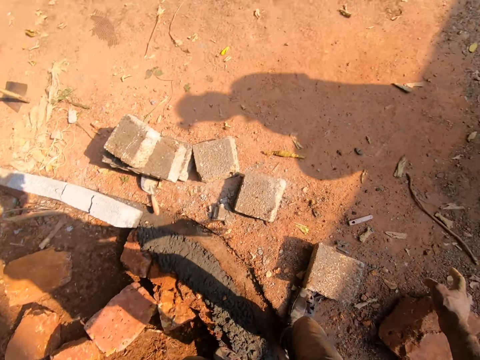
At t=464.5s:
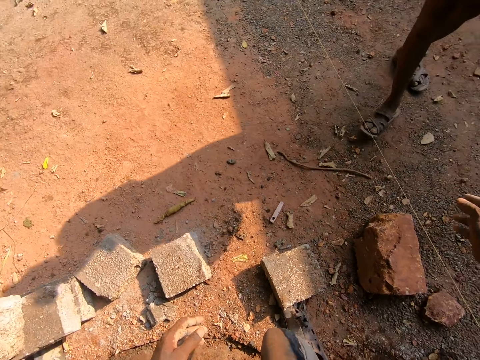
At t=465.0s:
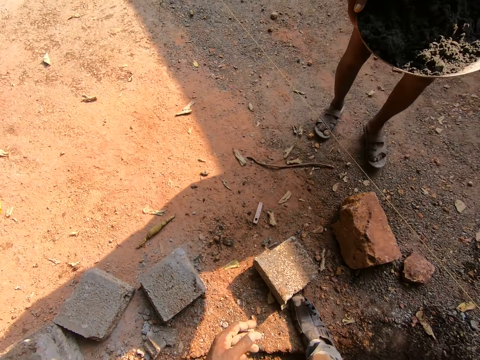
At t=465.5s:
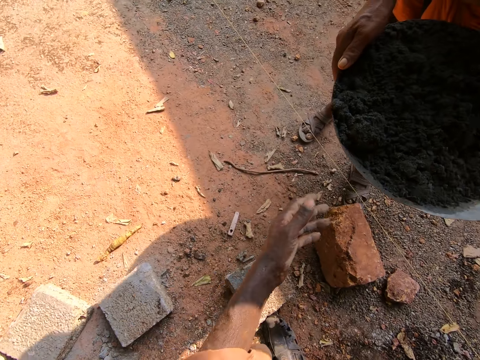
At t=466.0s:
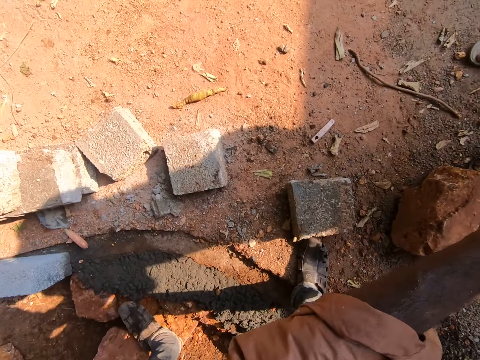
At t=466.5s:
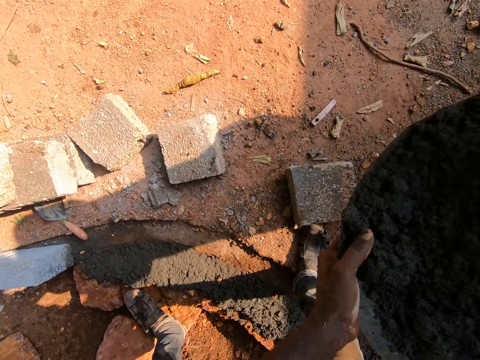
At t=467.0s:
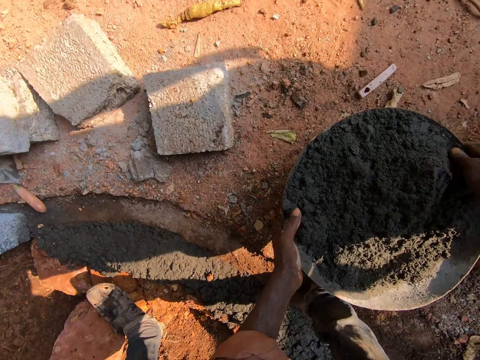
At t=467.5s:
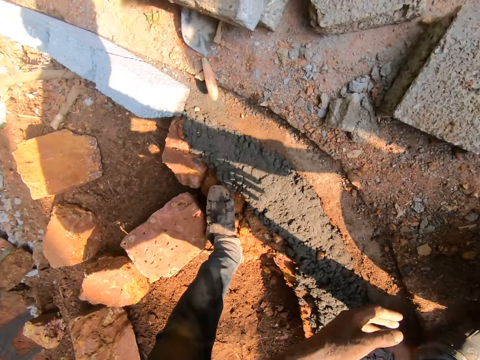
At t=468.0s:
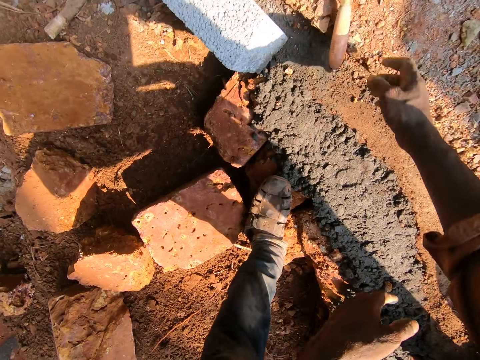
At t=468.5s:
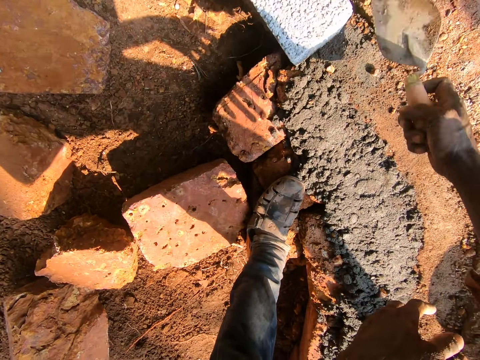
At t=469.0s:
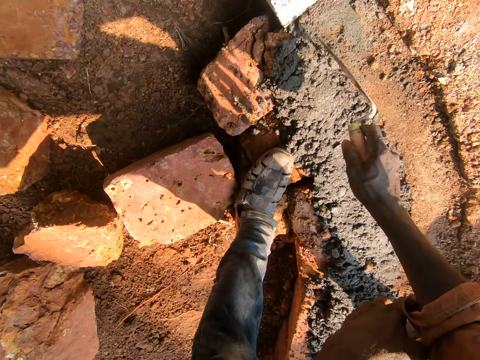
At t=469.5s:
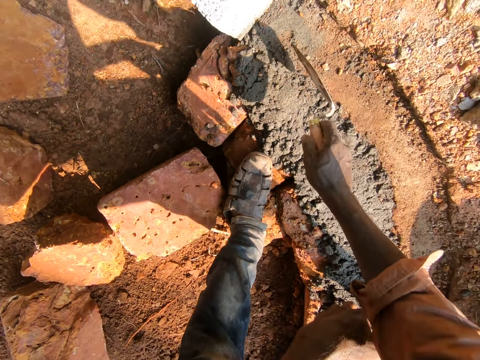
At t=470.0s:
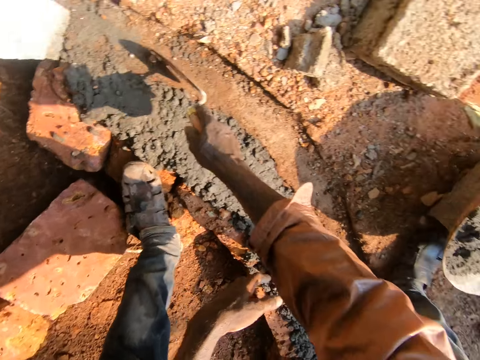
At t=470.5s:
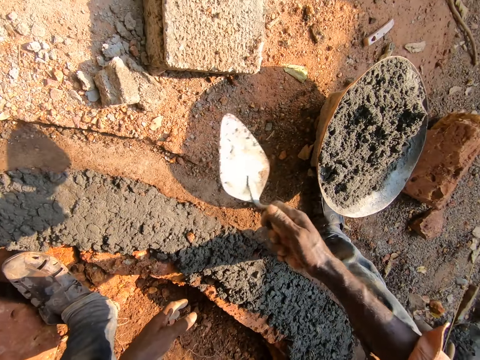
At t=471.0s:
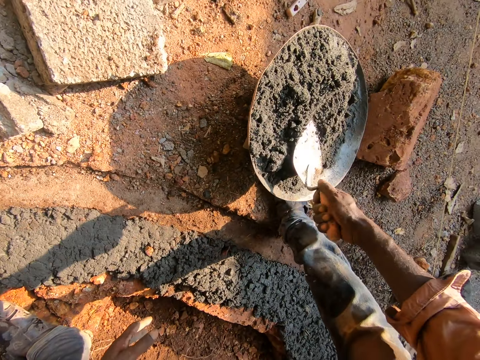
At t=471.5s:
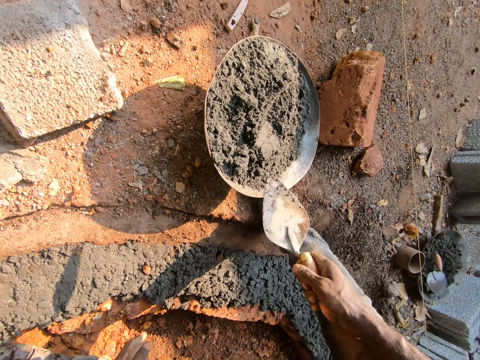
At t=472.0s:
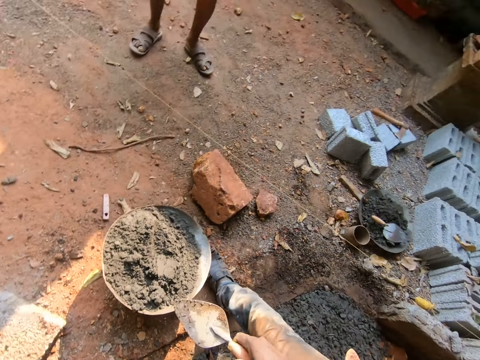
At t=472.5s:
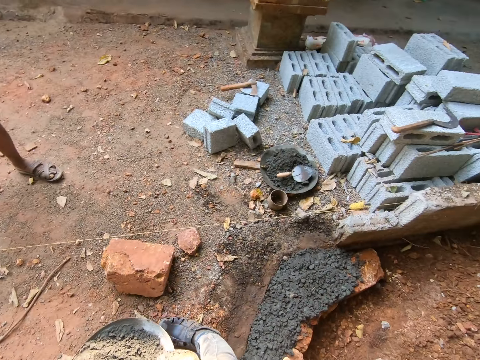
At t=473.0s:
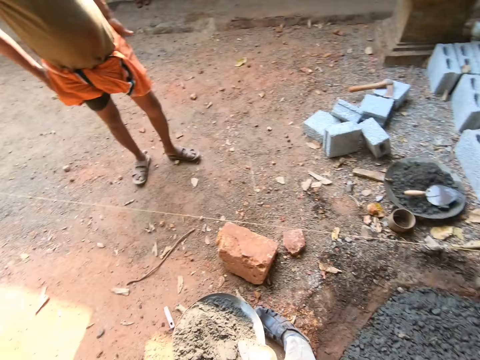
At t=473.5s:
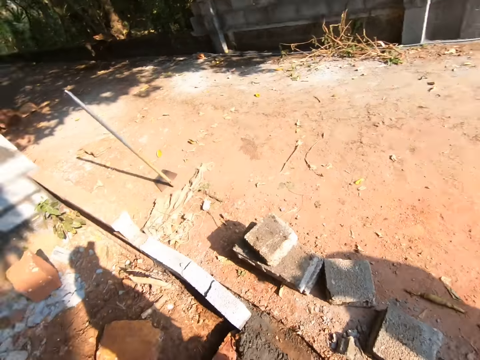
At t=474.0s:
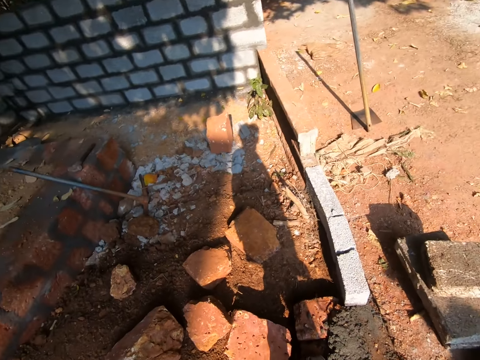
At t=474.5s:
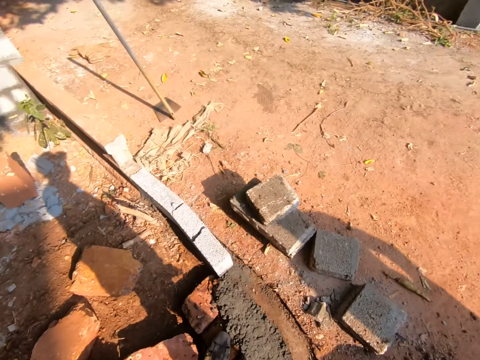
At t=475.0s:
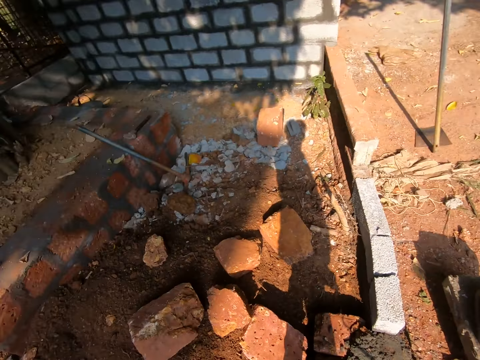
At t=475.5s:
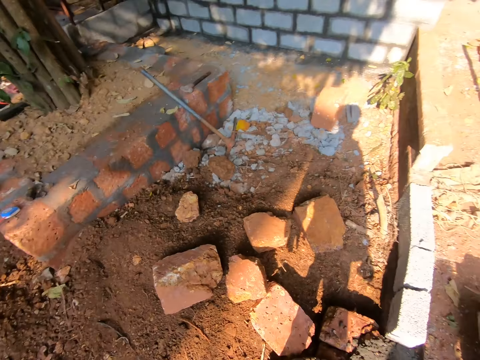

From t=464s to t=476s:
The camera wearer takes concrete from a man with both hands. They put down the iron tasla of concrete on the stone brick. They pick up the trowel with the right hand. They remove stones with the trowel. They rub the trowel on the concrete. They look around.

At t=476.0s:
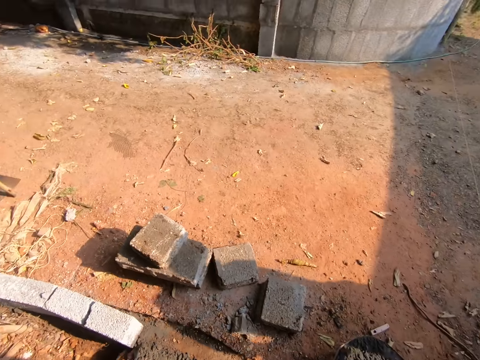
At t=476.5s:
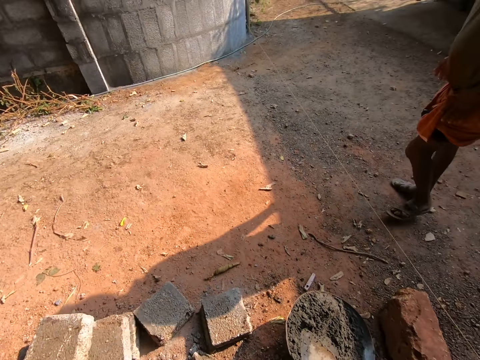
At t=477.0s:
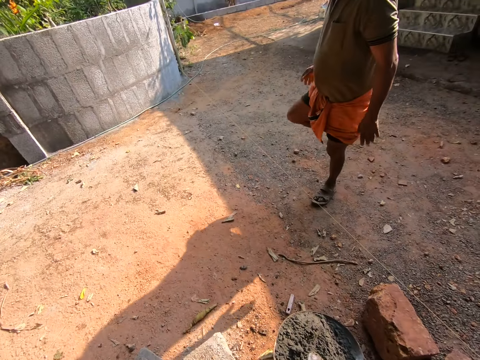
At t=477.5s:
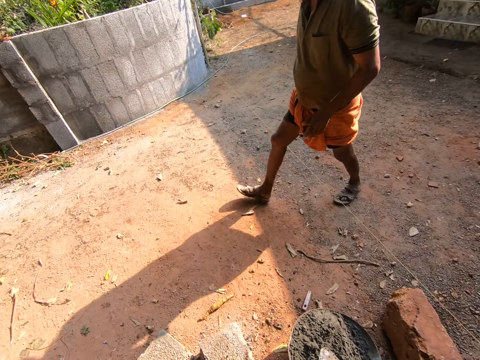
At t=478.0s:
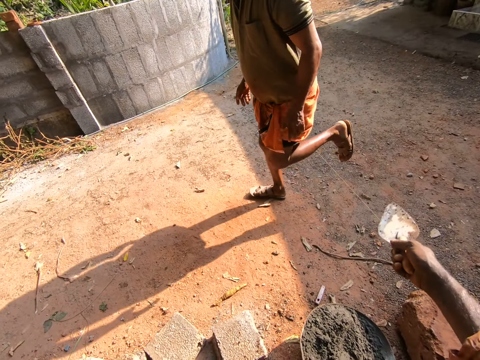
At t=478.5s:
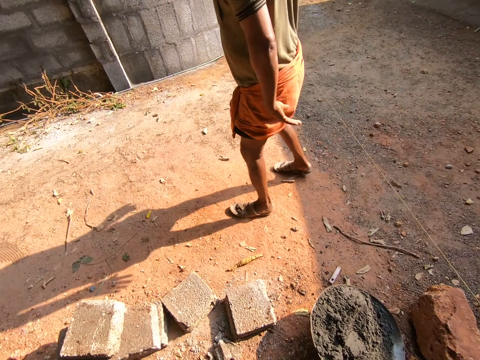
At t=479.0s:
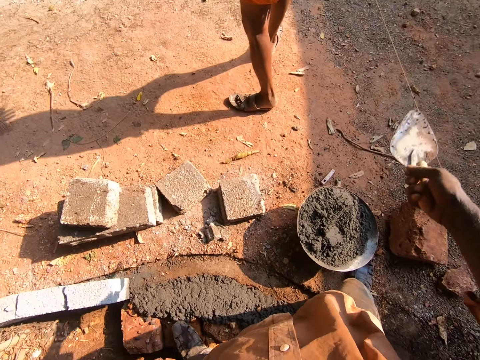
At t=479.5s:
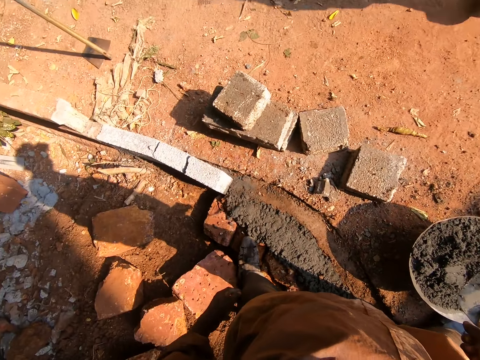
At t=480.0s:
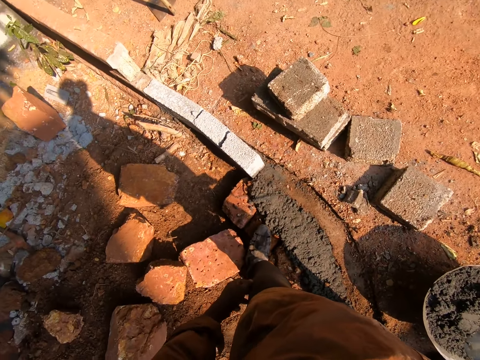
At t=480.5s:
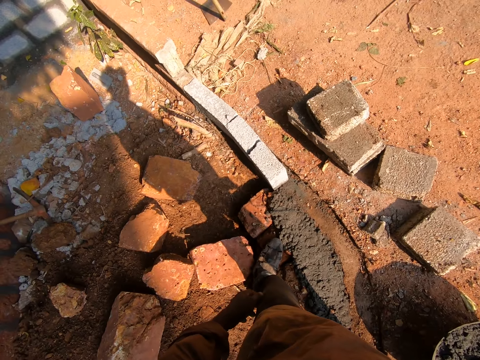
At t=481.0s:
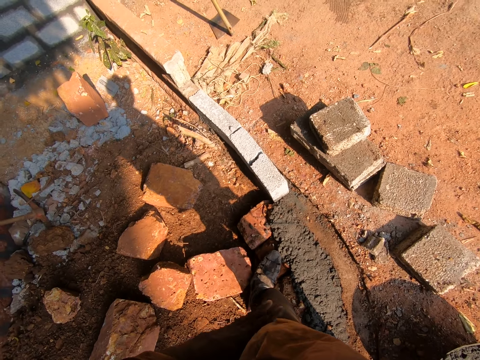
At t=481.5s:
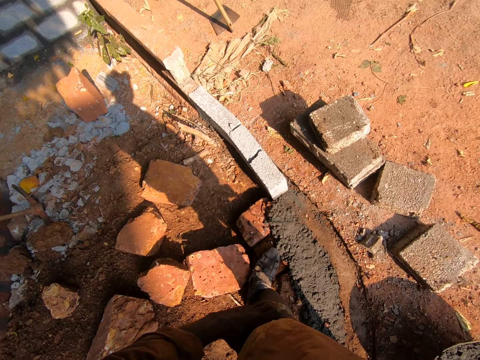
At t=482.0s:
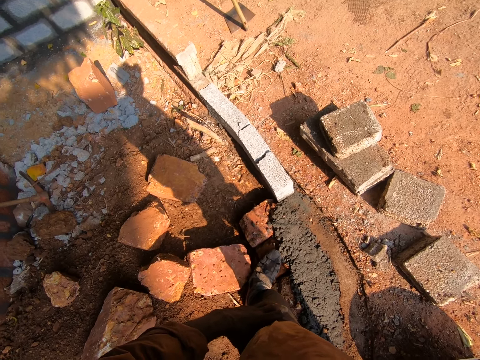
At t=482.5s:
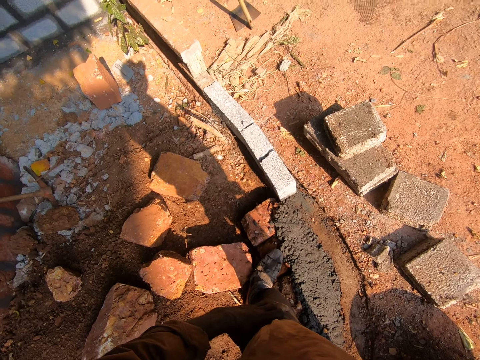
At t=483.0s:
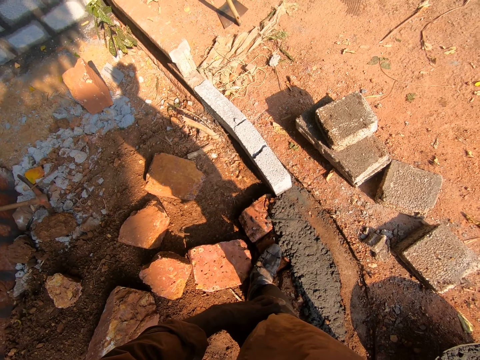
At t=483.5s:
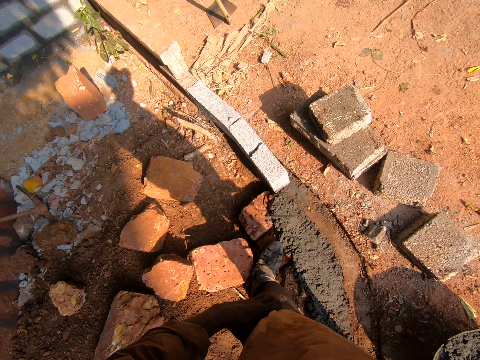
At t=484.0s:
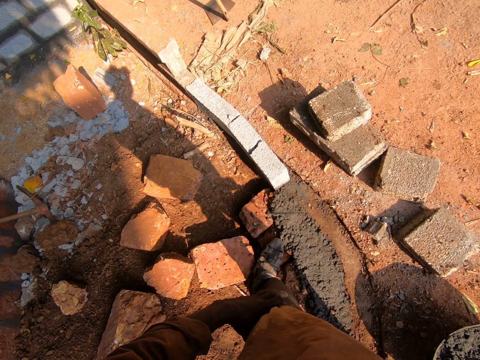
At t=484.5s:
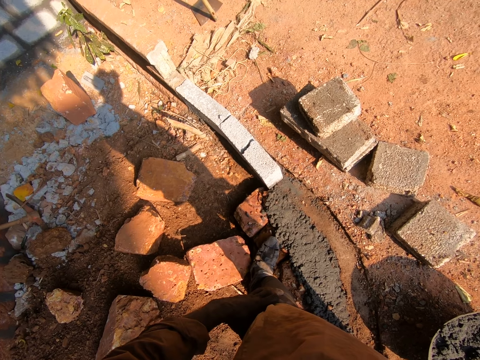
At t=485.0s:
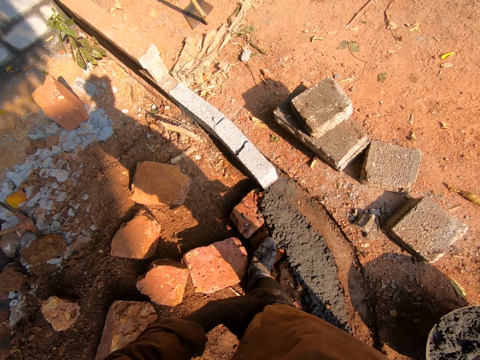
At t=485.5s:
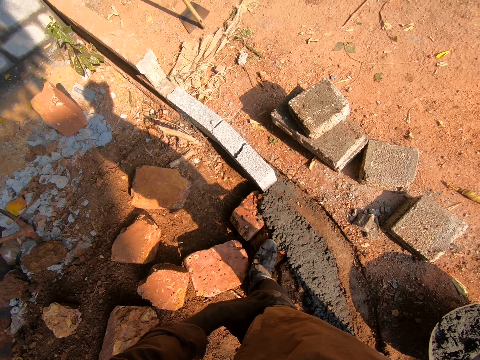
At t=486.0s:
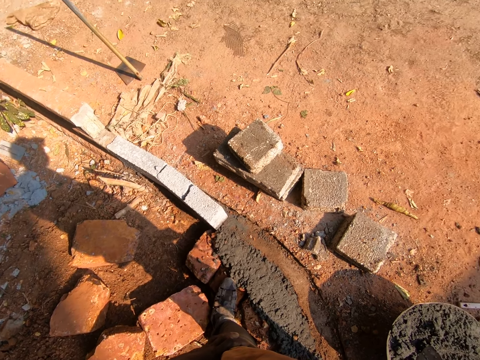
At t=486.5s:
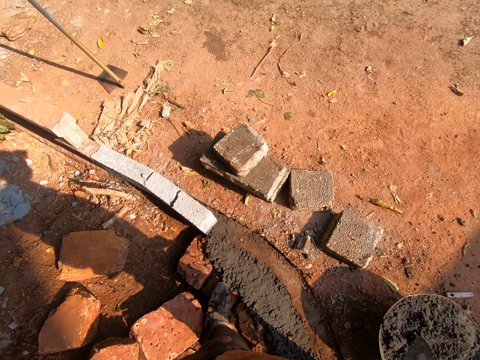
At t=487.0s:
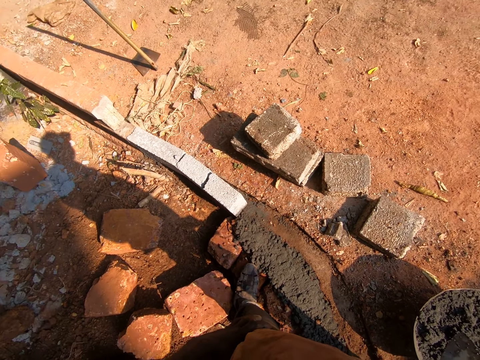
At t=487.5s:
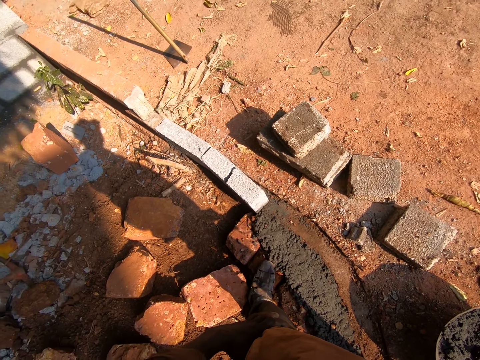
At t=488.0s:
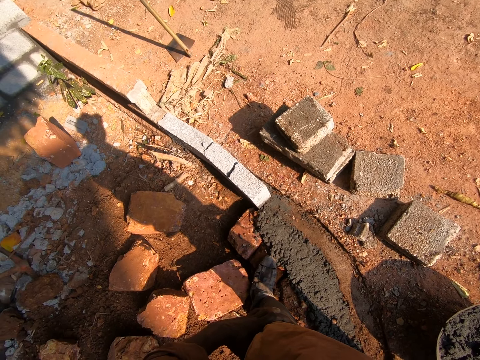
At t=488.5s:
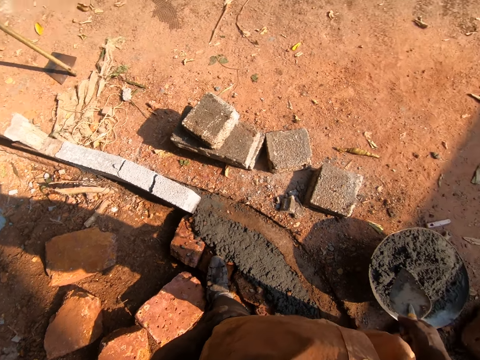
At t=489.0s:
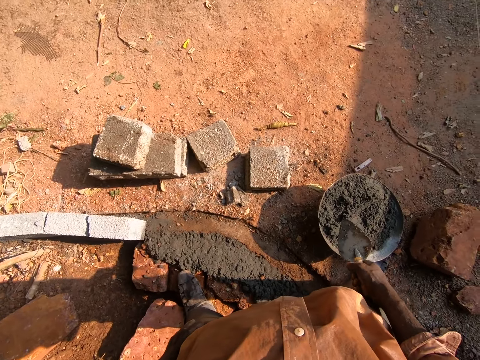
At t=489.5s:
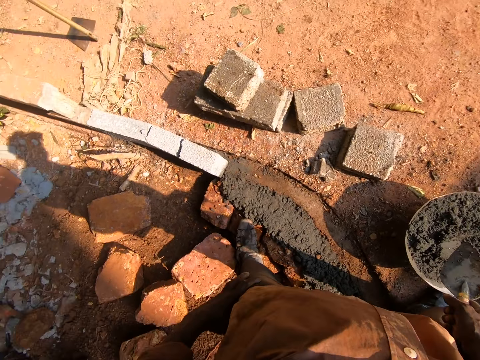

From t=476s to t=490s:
The camera wearer talks to a man. They point the trowel. They look around. They look around again.
